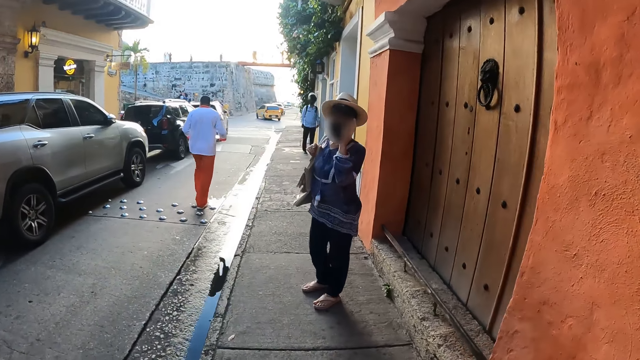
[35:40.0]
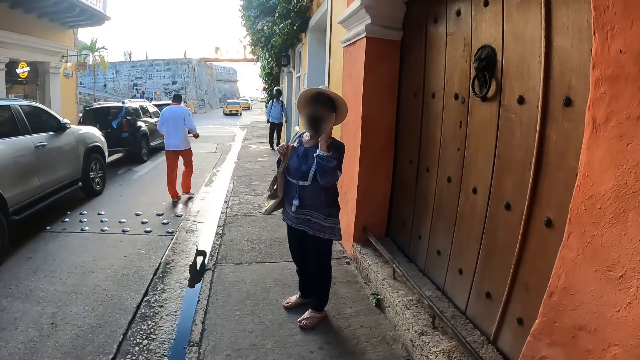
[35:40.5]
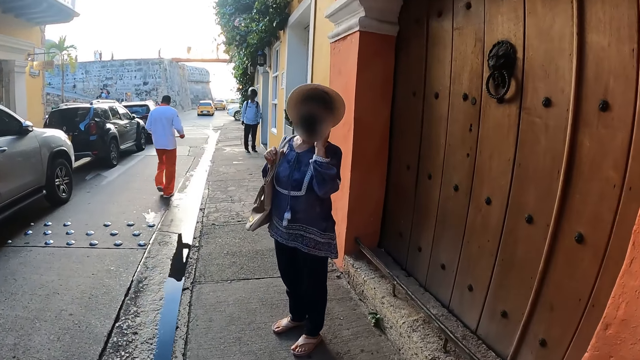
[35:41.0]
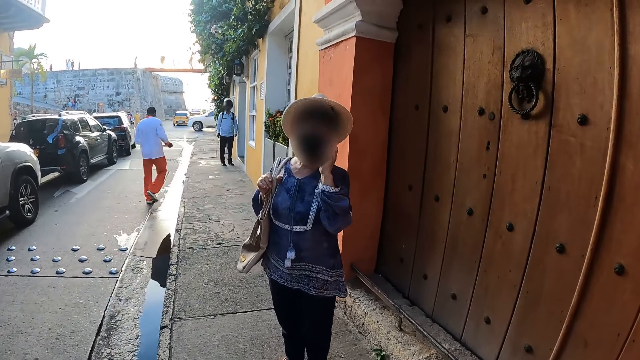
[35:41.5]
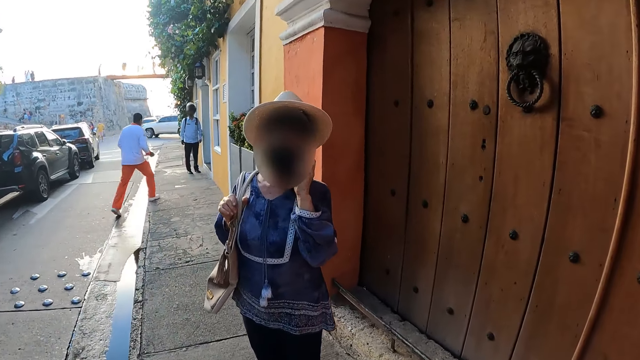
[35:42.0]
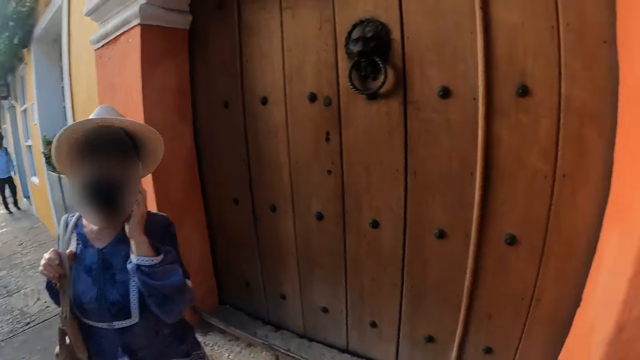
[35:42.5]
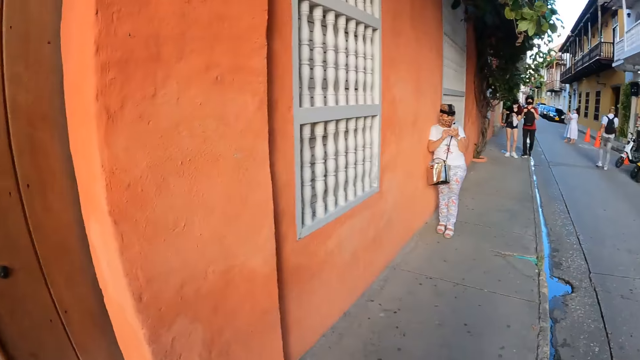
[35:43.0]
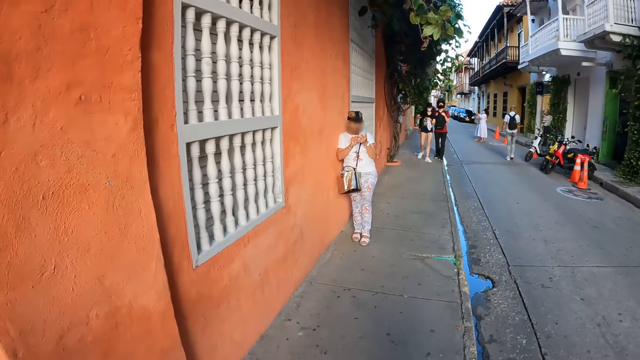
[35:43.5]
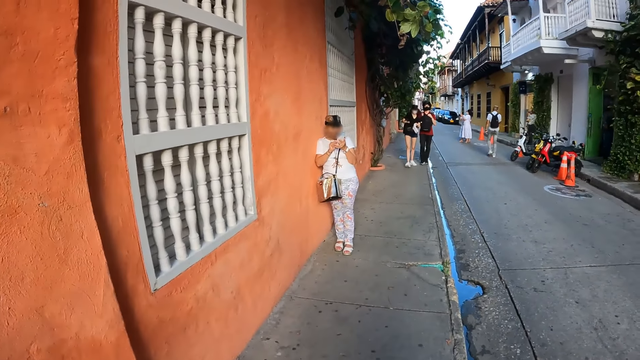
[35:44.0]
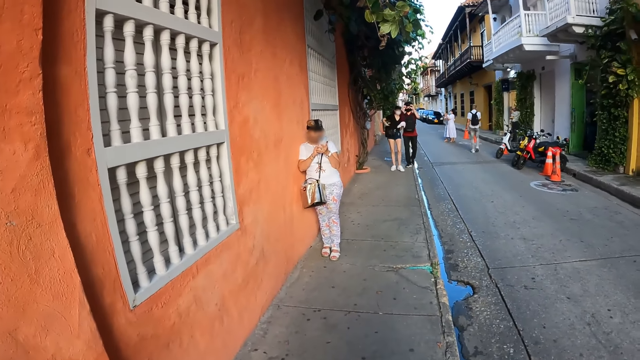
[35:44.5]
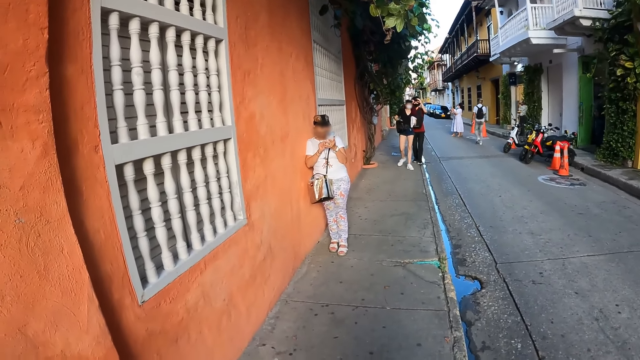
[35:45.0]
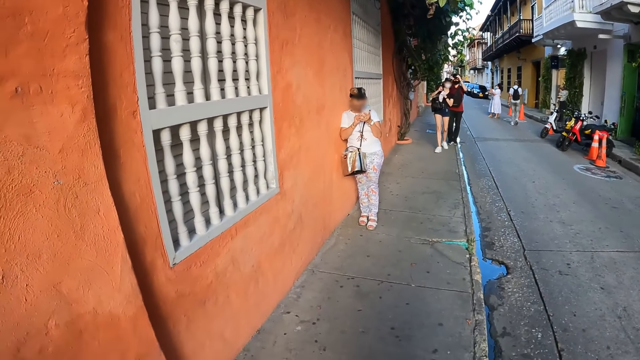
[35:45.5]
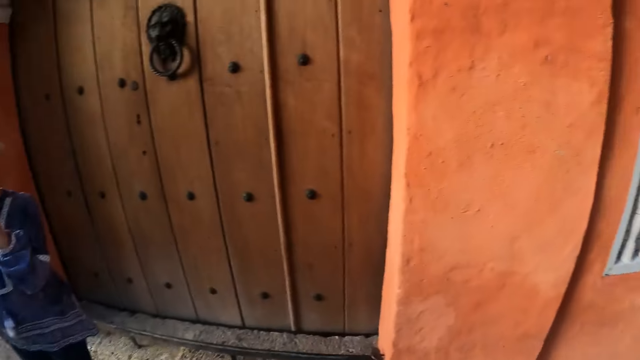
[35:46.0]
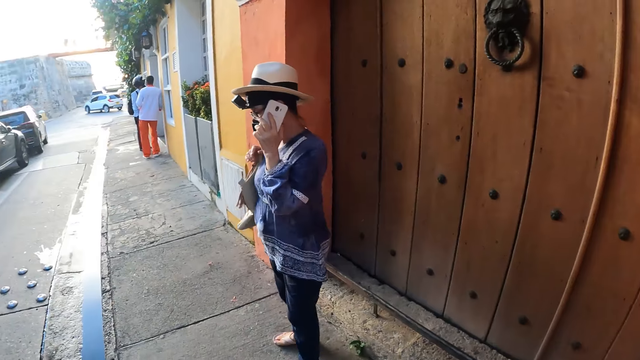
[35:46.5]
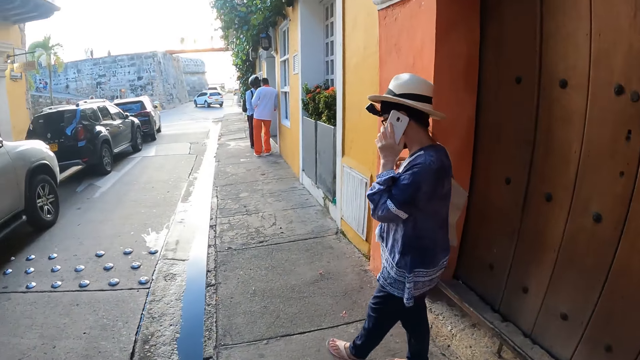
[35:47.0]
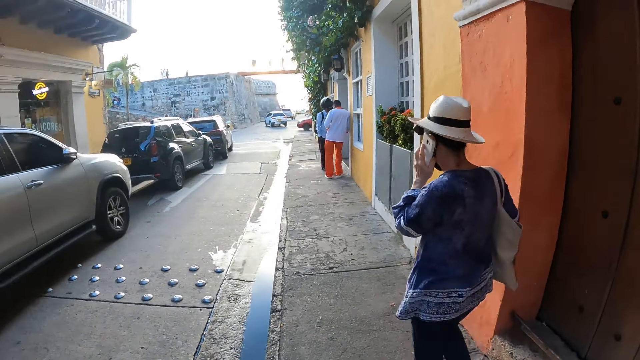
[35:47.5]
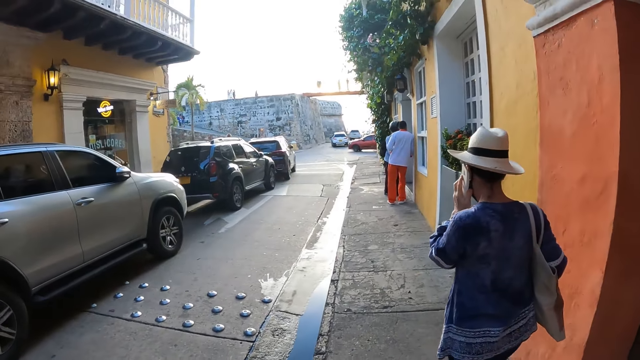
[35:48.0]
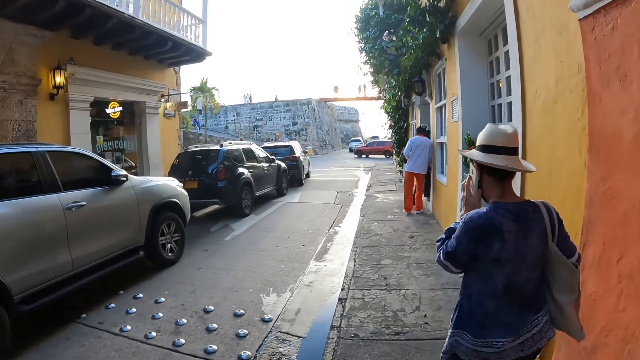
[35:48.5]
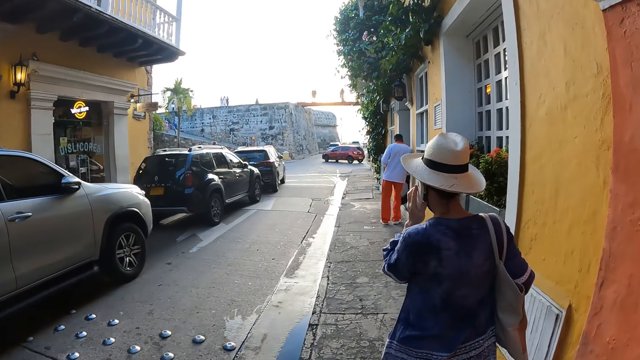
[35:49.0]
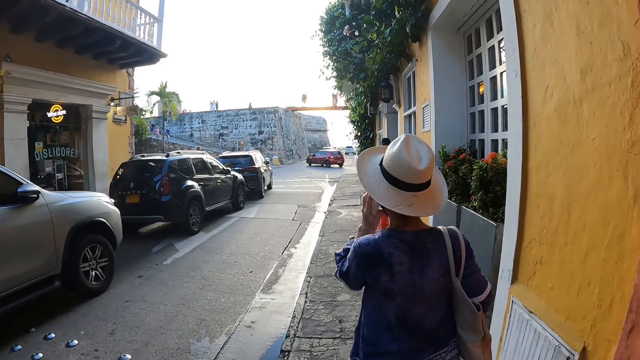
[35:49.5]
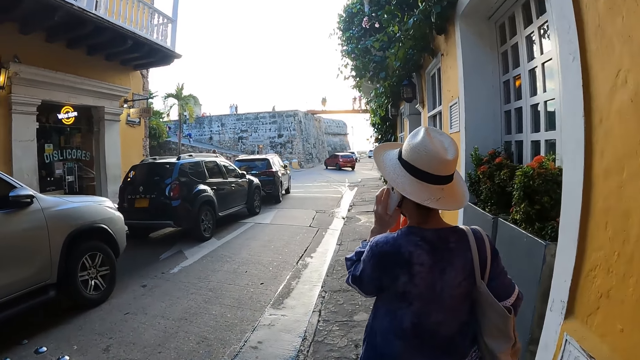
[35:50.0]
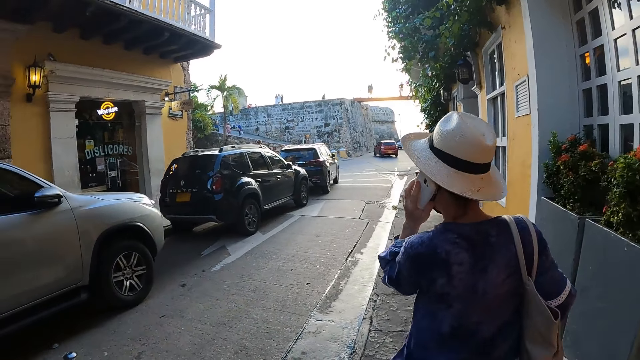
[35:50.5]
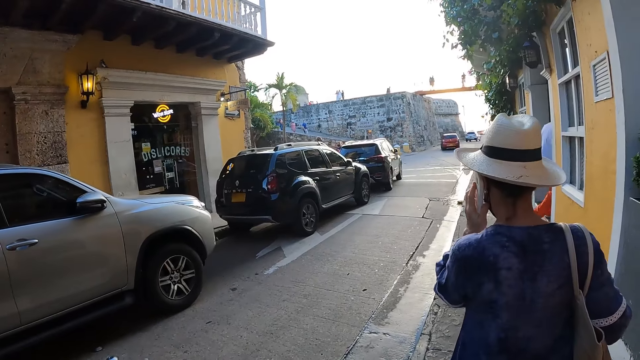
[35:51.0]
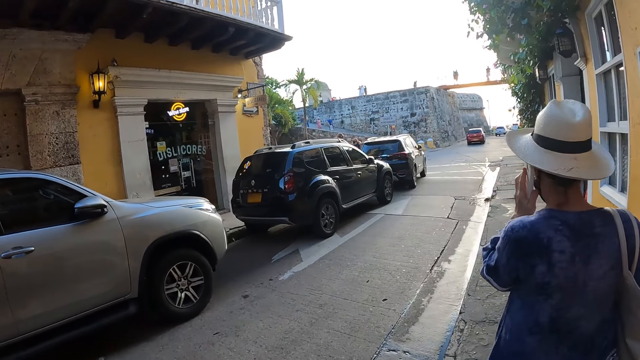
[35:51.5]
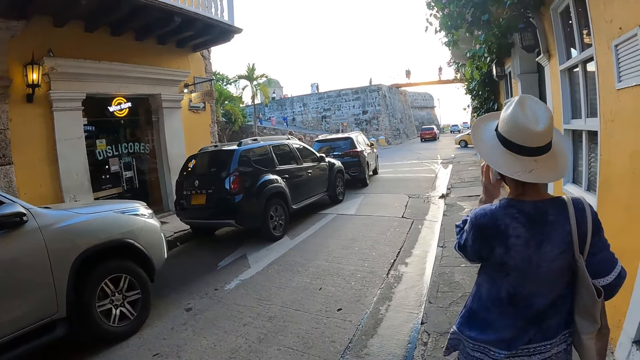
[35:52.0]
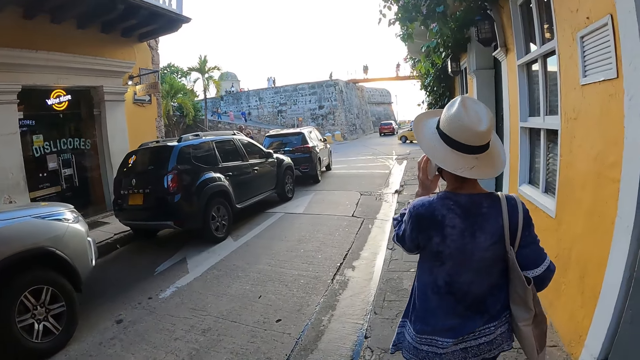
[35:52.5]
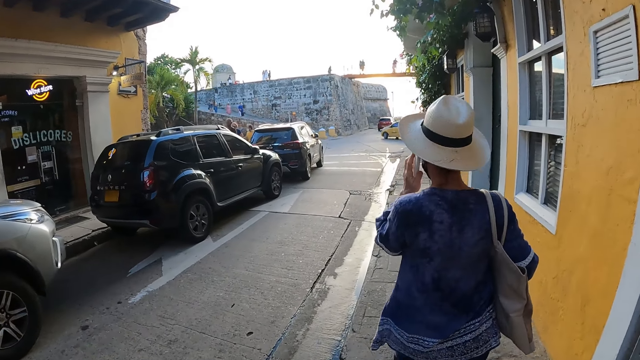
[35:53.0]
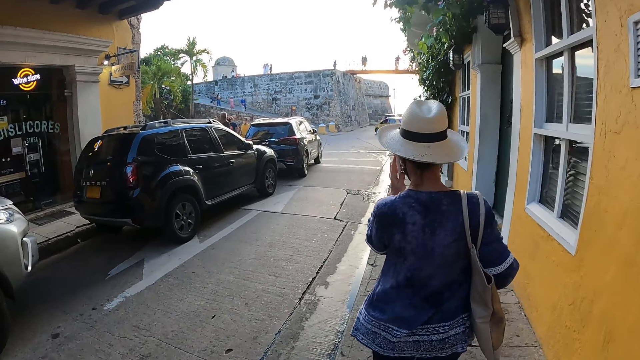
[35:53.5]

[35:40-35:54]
The camera wearer walks on the pavement. The man walks towards the camera wearer with the woman. The camera wearer looks around the town. The man adjusts the head strap camera on his head with his hands. The camera wearer walks on the path road with the woman.

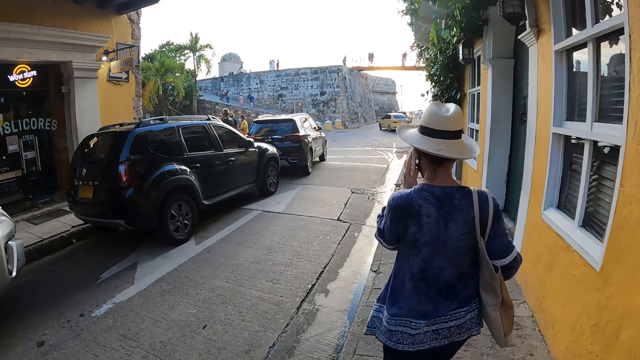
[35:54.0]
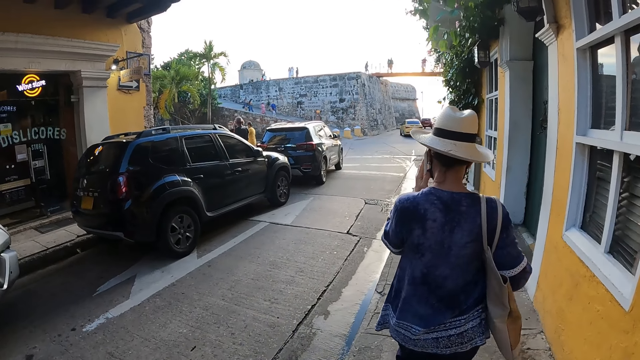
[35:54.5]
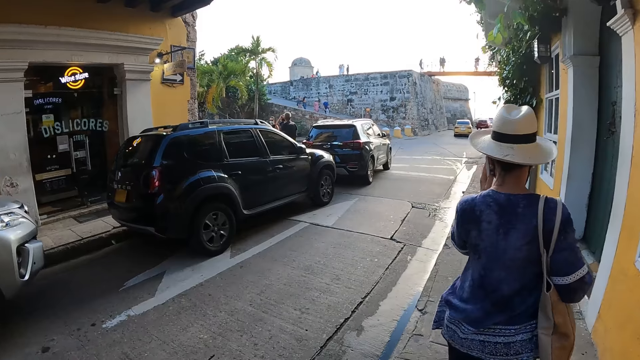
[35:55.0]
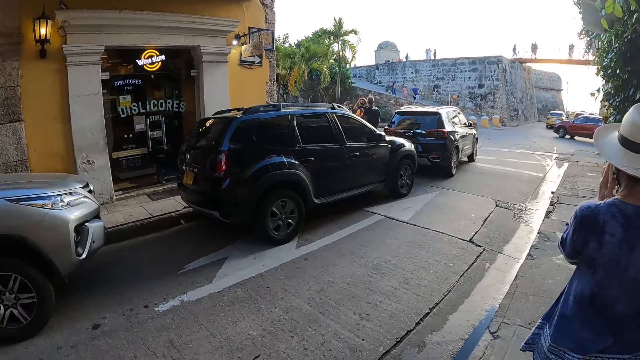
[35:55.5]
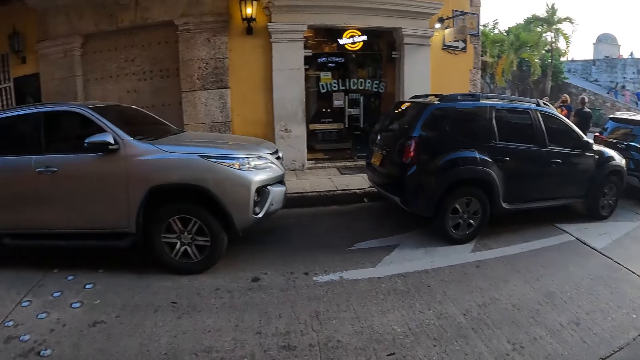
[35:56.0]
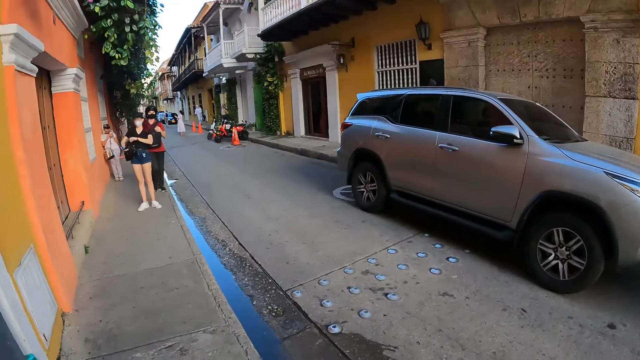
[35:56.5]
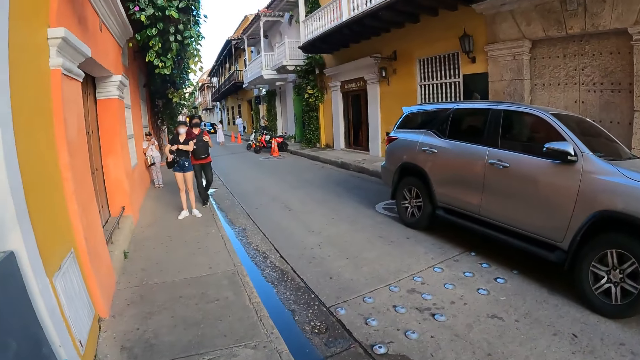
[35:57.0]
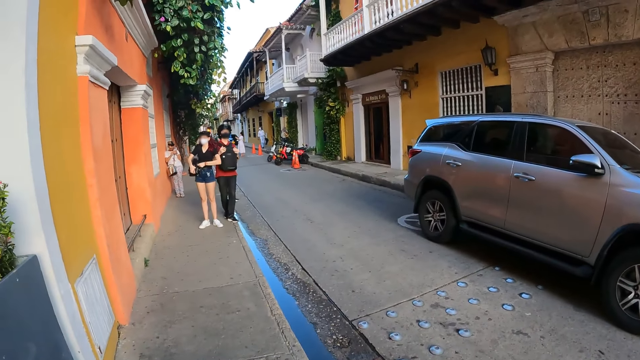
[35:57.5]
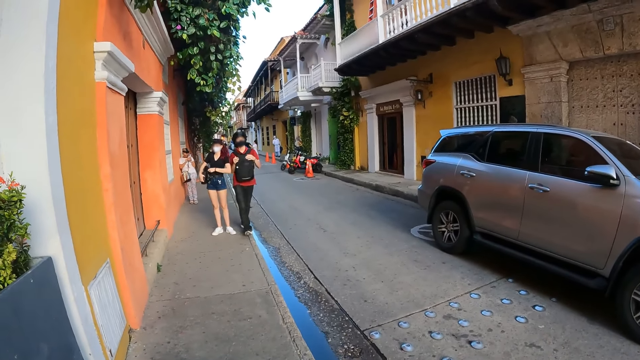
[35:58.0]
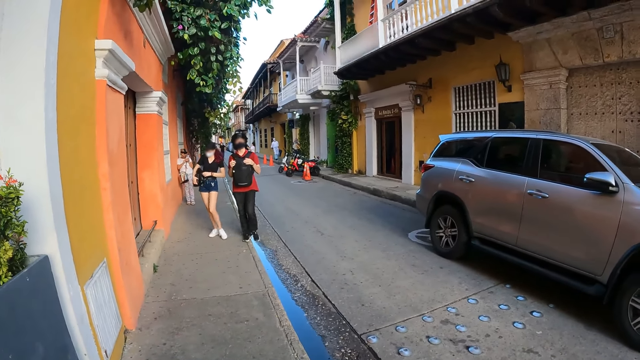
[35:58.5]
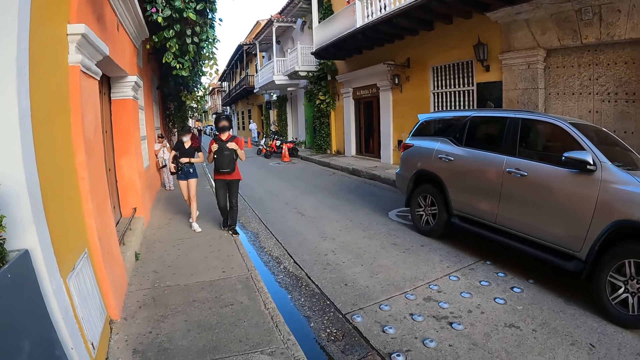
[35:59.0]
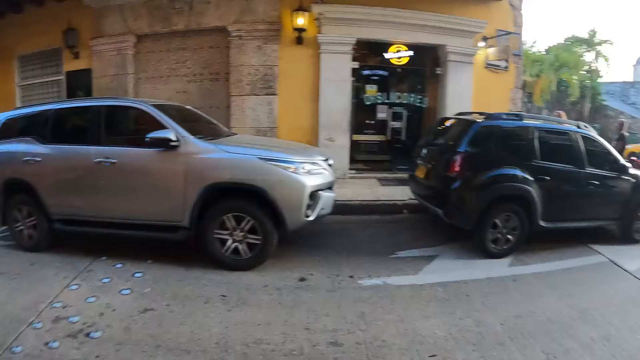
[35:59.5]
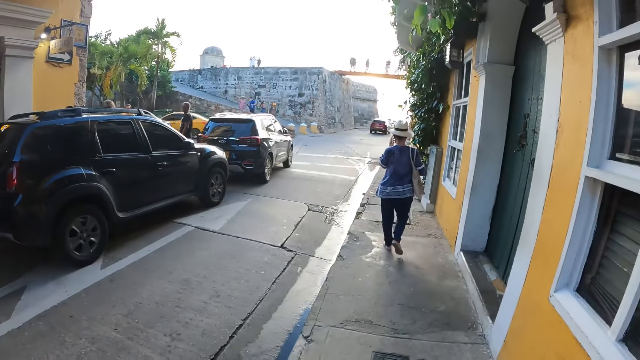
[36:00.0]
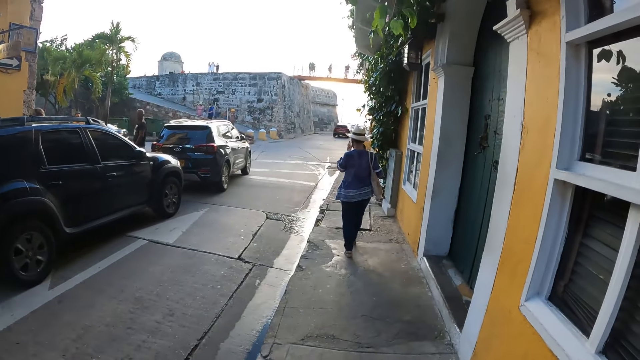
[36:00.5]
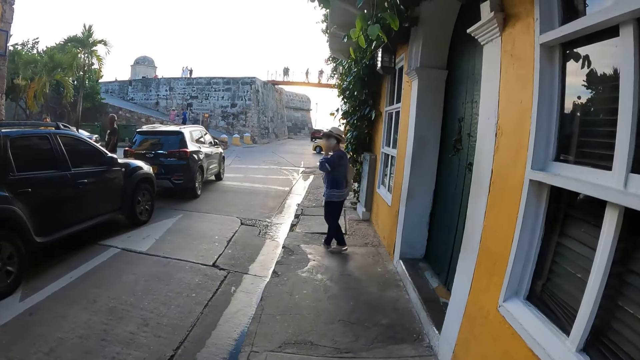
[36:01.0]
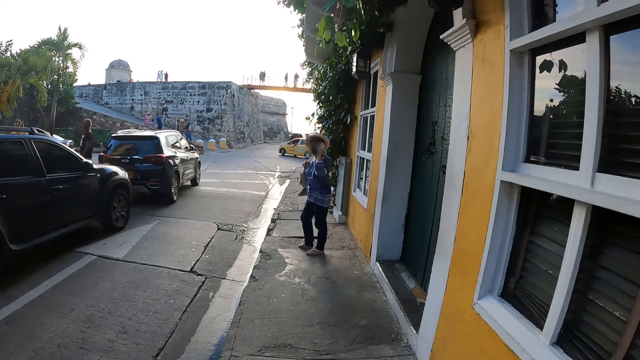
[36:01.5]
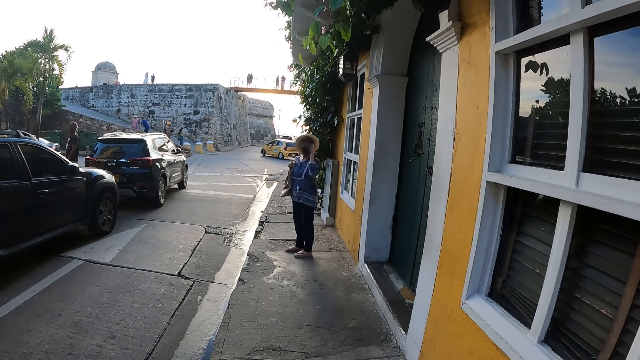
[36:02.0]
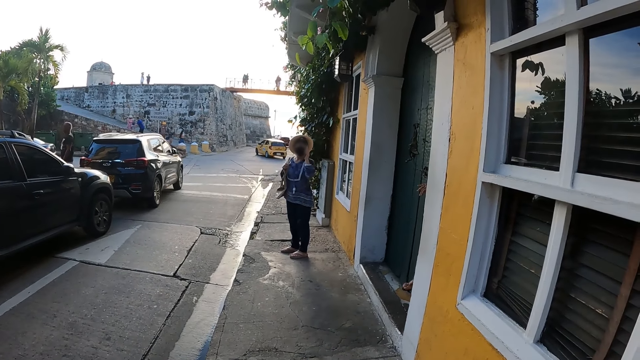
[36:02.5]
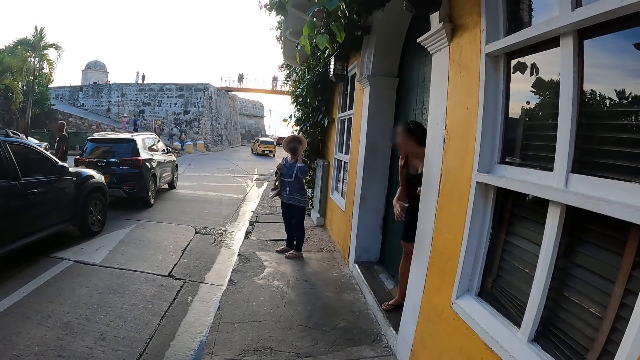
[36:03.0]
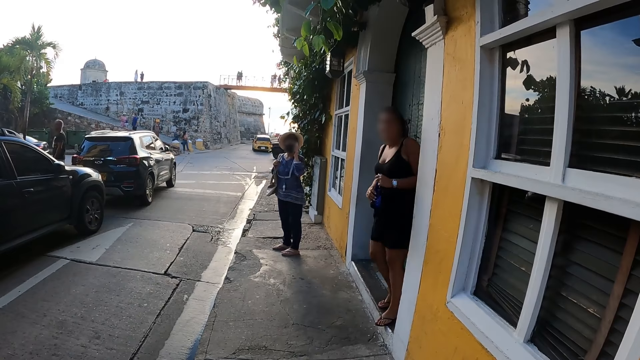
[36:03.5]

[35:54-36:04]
The camera wearer looks around the town.
